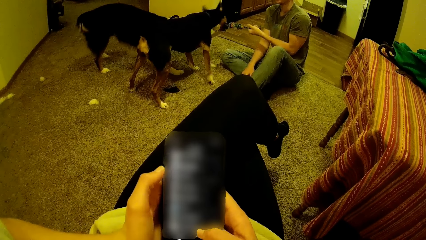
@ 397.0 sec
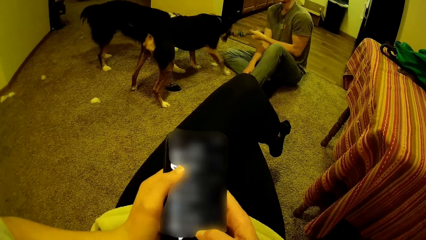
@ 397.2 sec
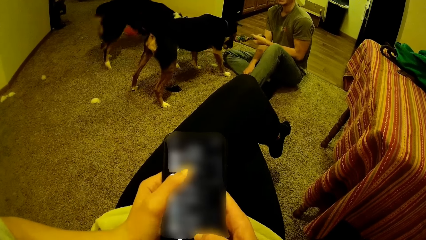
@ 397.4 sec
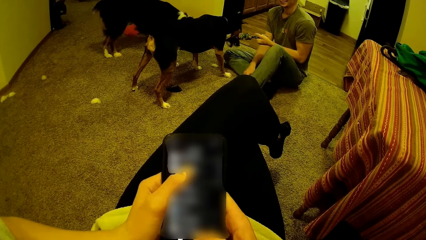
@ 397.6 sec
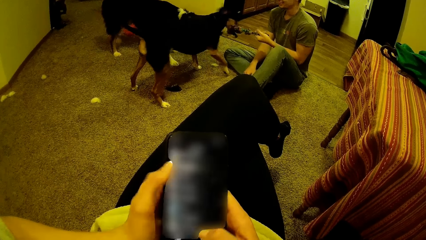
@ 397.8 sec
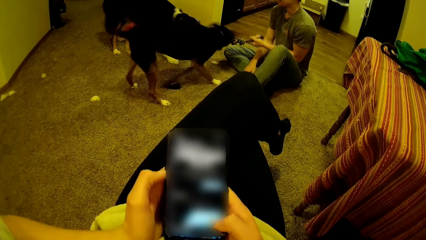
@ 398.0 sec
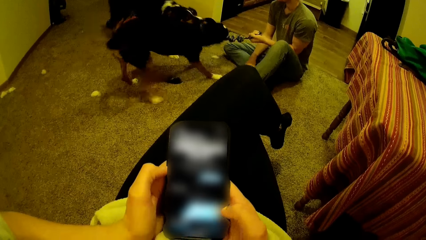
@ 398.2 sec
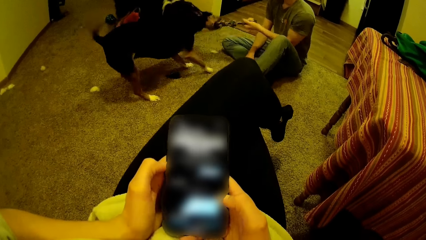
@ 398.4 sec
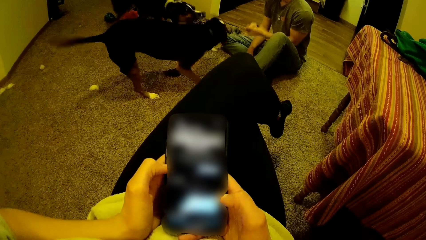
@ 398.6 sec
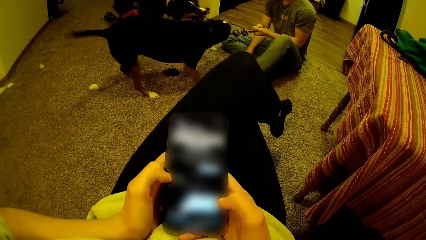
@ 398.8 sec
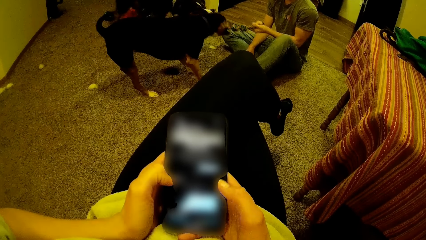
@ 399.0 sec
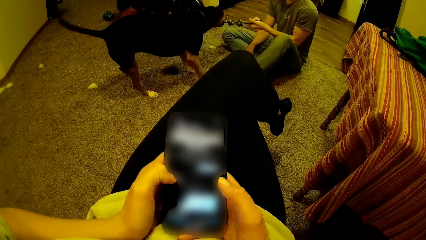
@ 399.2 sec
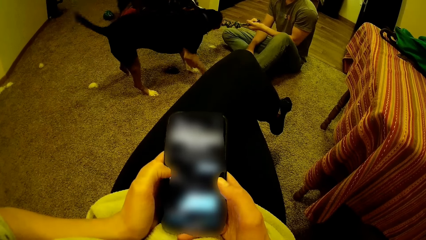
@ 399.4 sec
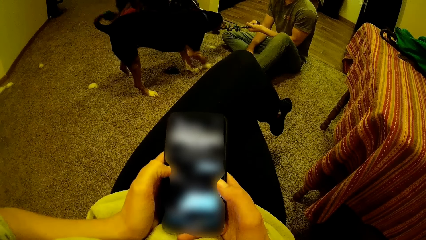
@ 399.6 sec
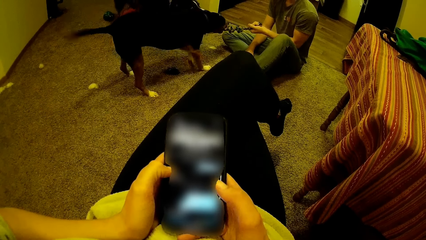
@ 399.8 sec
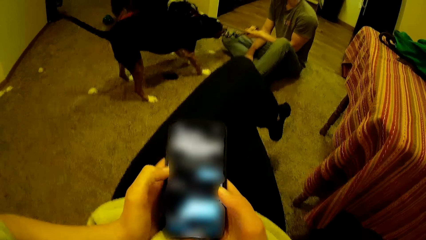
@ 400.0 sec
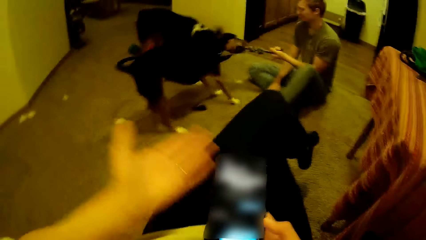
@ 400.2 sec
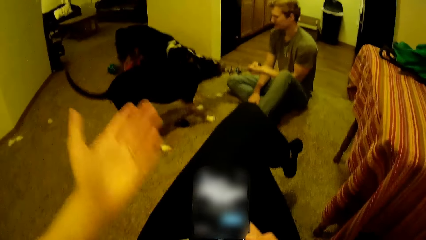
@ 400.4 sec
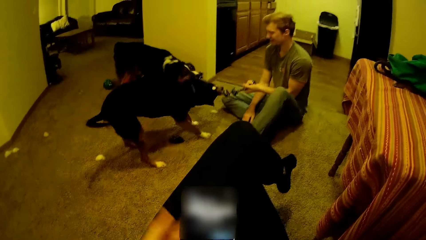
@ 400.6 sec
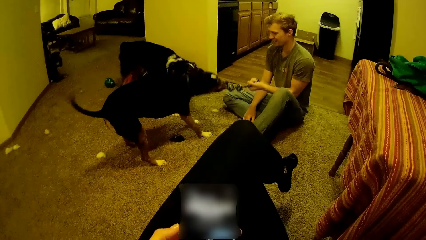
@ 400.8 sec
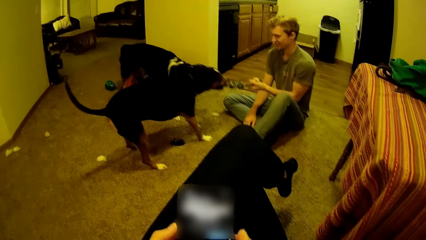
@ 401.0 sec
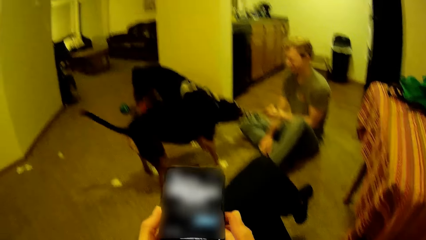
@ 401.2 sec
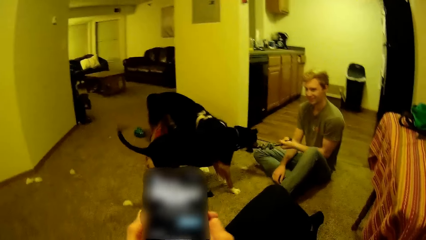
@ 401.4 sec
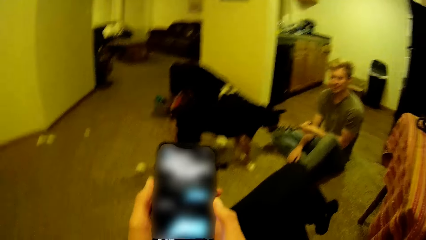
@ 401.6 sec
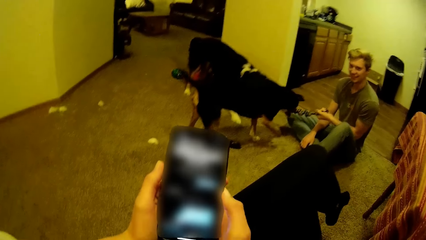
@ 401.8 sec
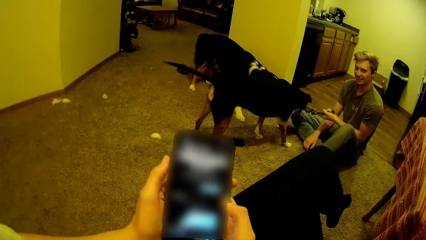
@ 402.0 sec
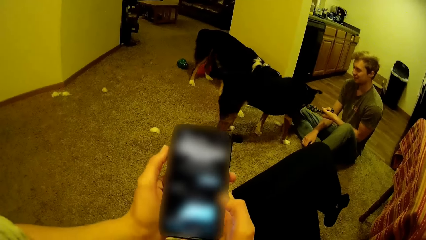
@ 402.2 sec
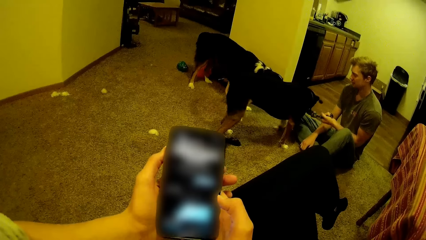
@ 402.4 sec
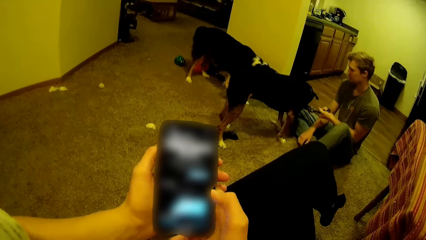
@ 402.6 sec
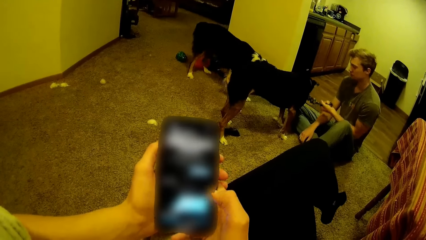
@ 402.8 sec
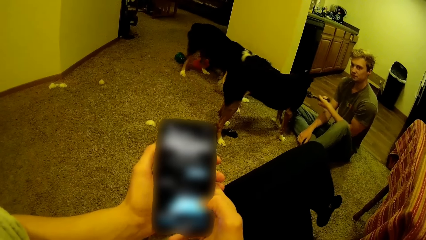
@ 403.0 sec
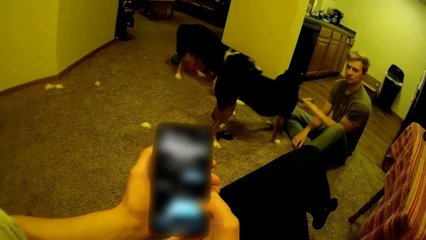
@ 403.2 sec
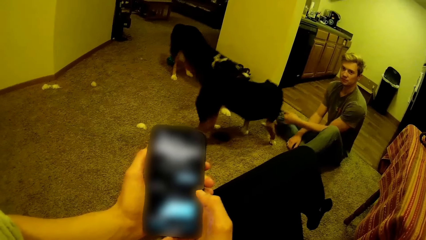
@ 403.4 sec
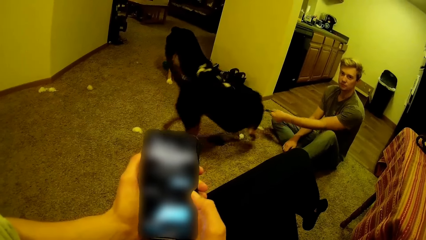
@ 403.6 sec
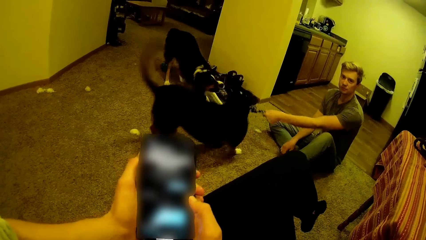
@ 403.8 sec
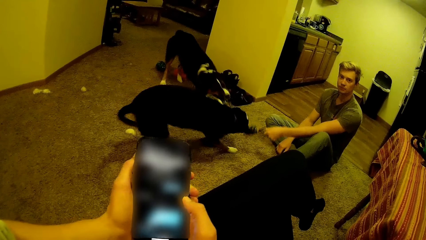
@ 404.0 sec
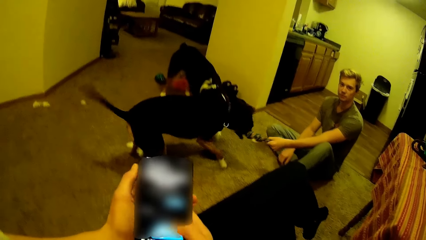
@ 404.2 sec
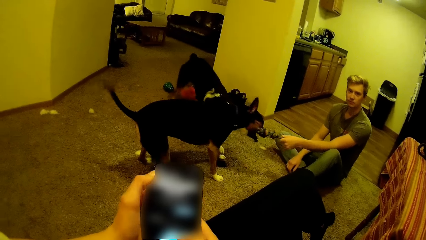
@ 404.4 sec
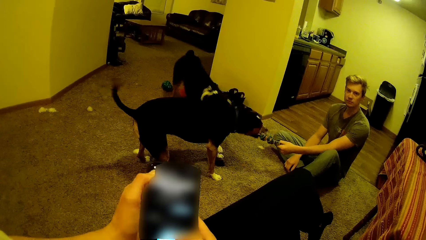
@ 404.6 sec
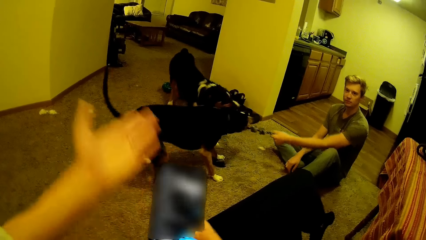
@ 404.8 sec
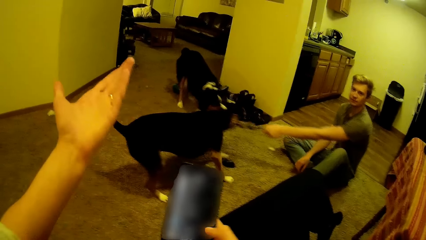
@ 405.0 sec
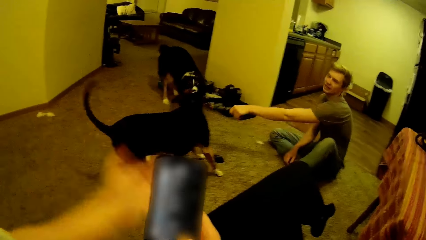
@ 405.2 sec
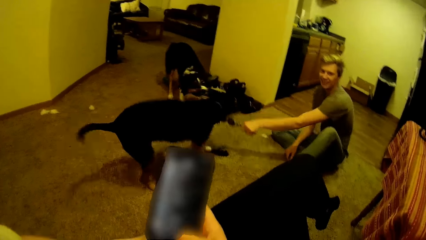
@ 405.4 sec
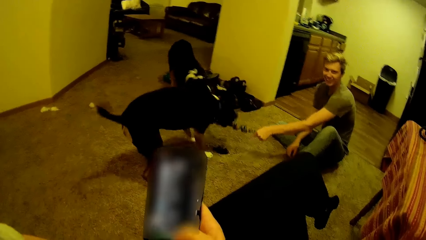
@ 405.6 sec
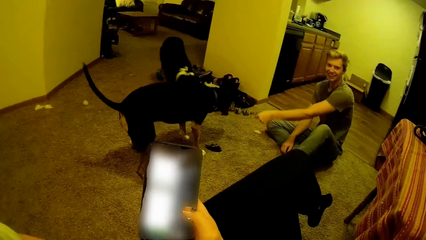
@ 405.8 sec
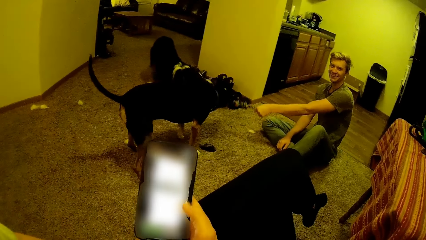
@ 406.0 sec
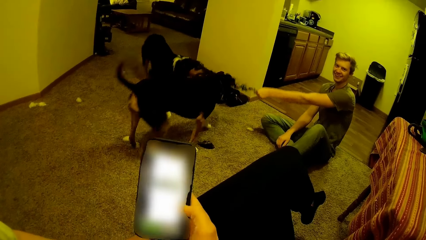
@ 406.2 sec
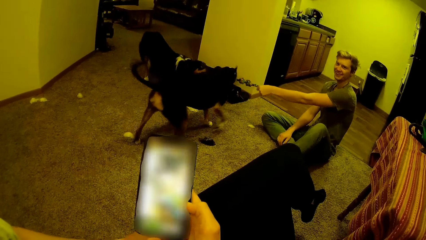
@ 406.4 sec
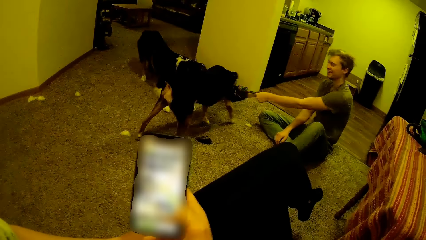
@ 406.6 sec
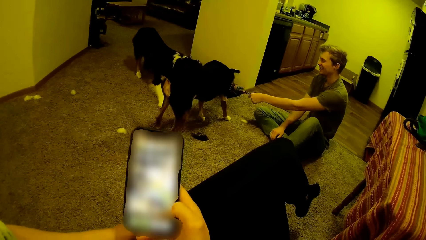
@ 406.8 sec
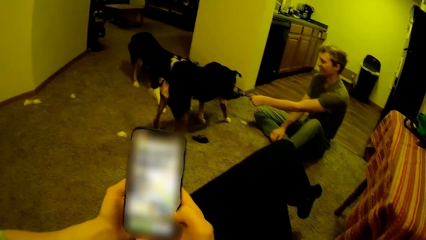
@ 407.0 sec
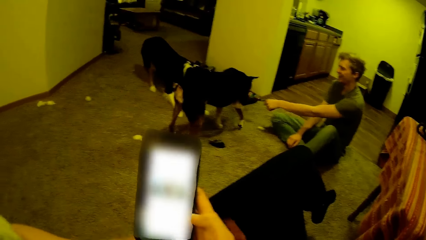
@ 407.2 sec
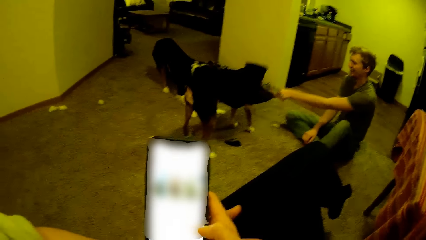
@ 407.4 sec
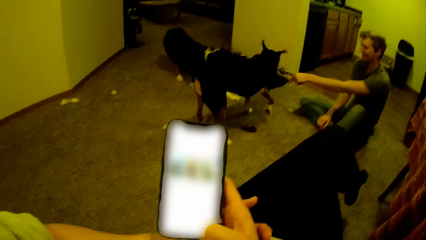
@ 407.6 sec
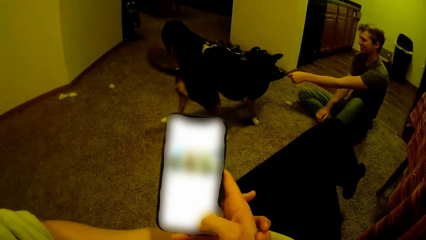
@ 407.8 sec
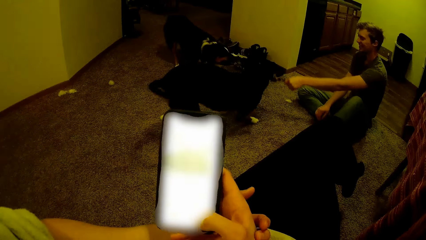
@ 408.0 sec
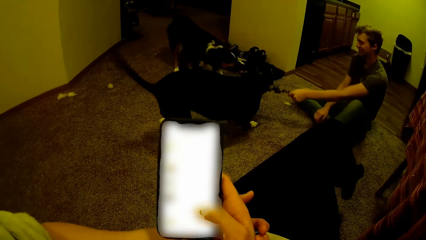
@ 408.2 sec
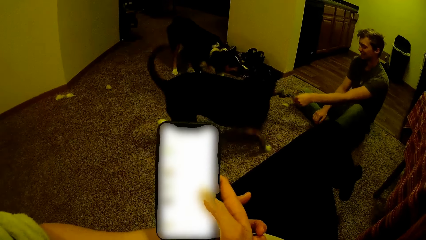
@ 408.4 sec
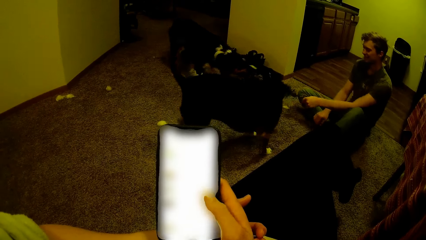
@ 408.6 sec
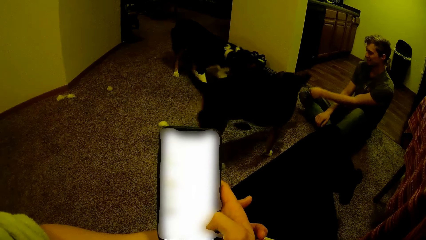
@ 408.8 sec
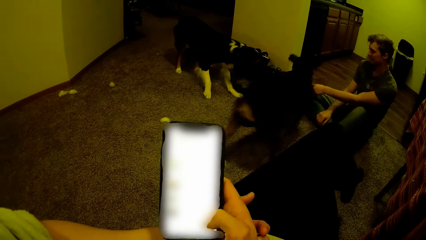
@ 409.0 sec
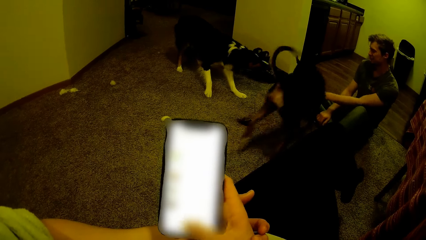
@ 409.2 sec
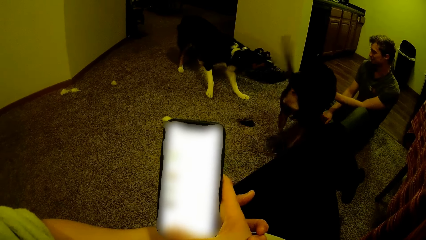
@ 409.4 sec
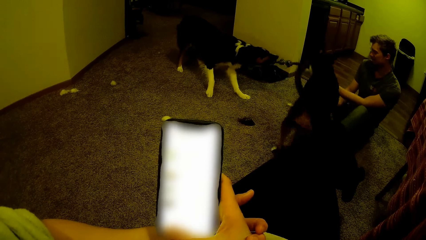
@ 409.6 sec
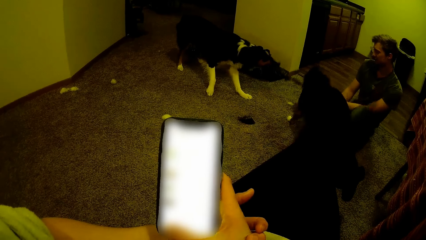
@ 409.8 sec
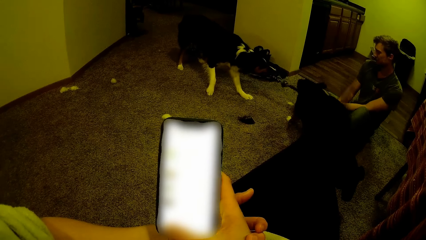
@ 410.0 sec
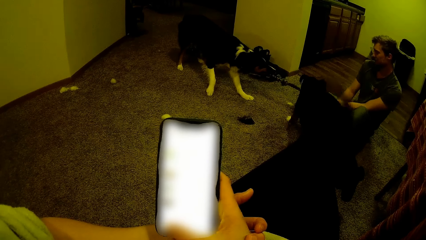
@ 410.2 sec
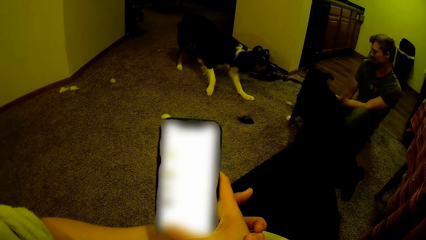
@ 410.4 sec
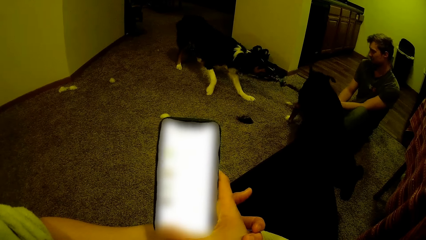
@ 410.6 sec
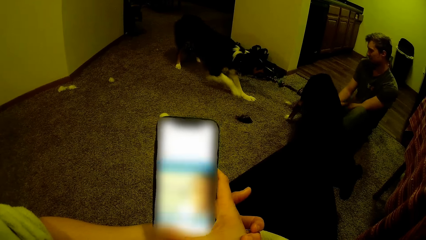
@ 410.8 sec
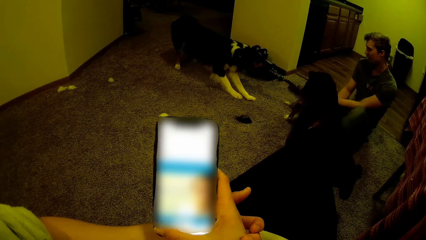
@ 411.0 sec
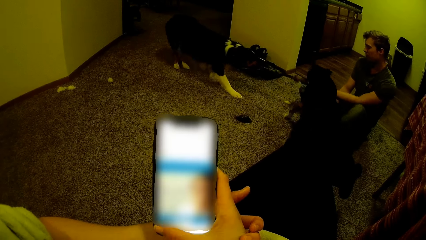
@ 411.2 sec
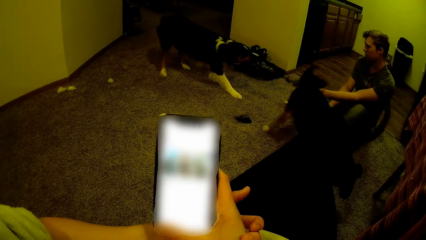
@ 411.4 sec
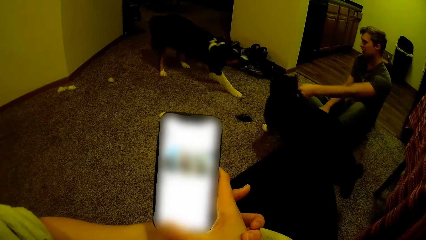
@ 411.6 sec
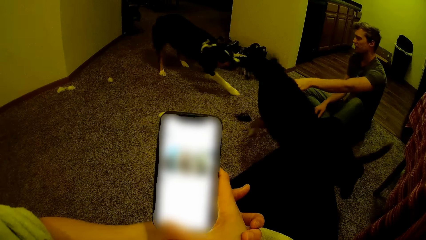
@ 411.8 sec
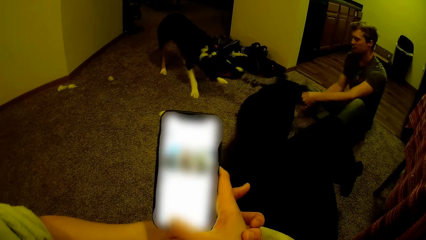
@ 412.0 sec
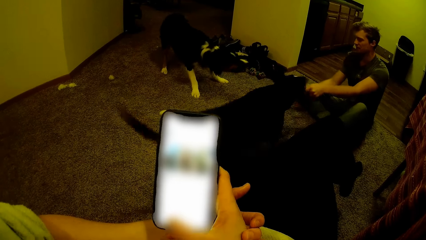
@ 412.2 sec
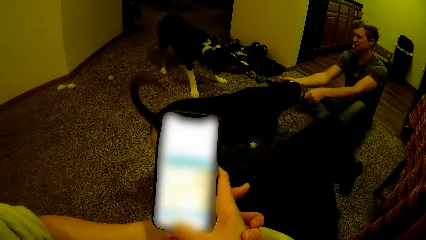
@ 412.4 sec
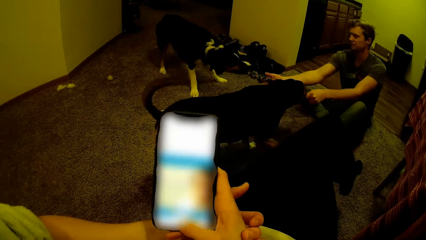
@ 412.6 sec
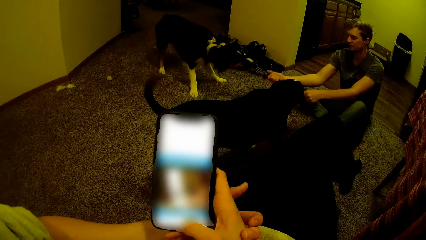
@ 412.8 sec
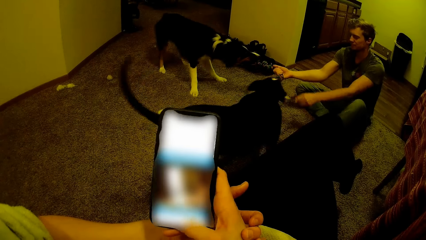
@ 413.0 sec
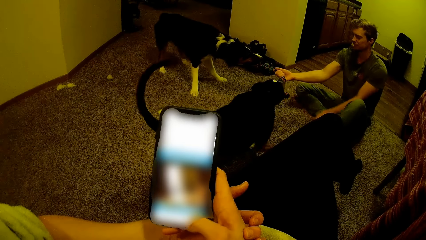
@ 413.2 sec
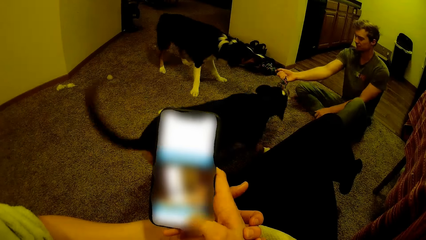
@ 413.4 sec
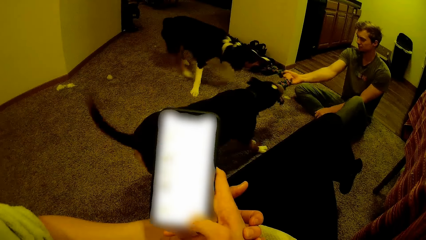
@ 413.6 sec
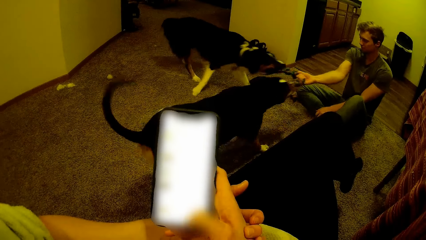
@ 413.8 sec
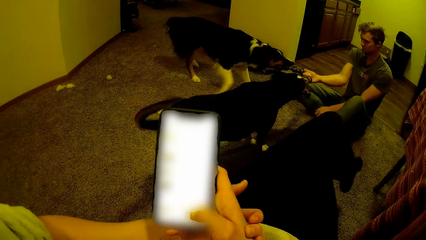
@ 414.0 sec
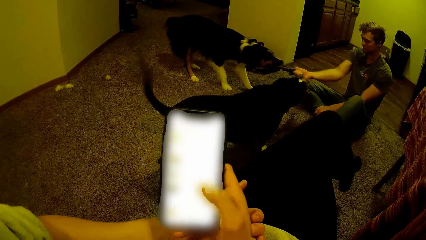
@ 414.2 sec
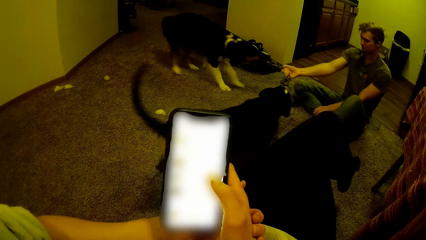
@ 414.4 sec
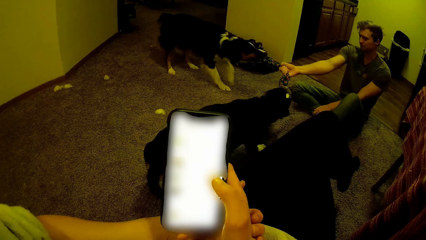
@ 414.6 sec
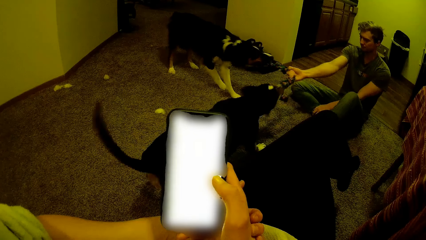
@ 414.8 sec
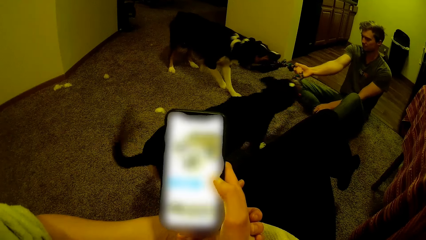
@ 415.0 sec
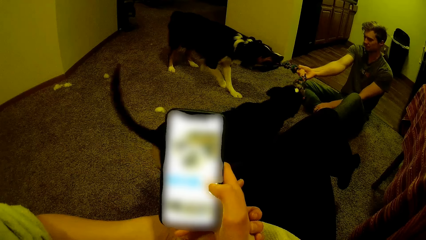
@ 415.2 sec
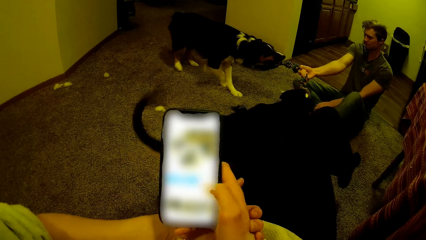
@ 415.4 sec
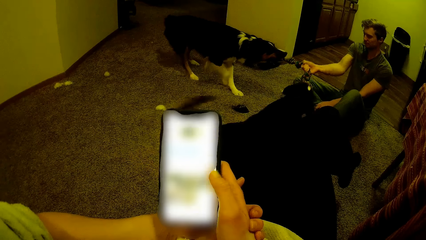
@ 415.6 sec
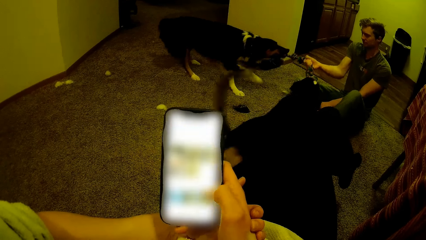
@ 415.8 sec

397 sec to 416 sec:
The camera wearer discusses with a man. The man plays with dogs. The camera wearer operates the phone. The man plays with the dog and the other dog in the room.
